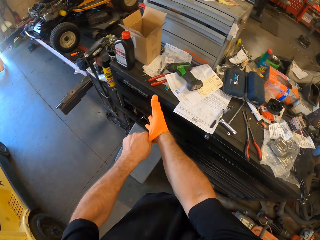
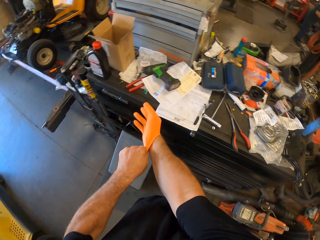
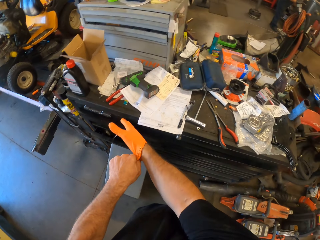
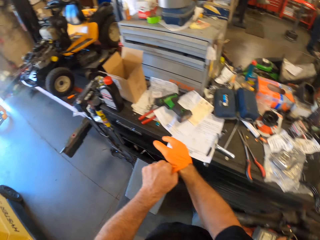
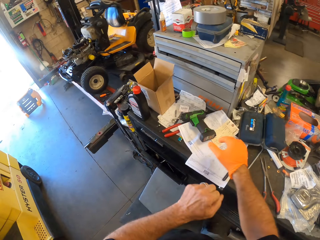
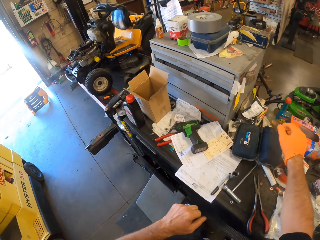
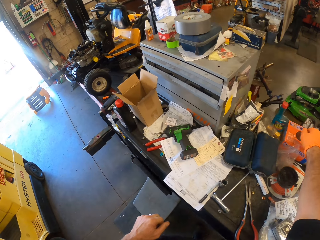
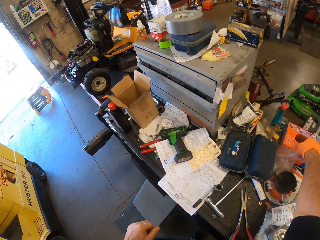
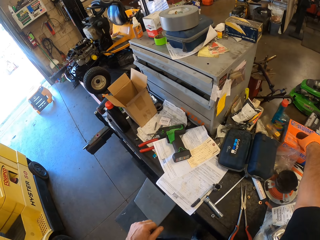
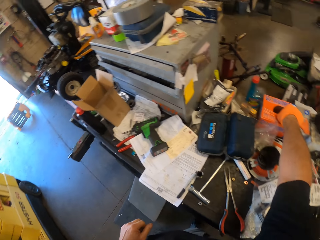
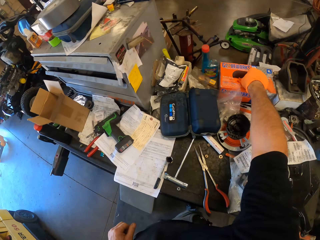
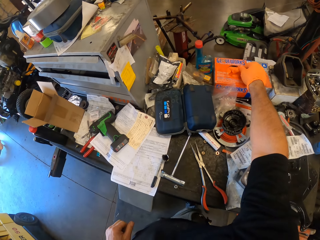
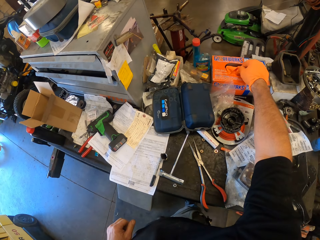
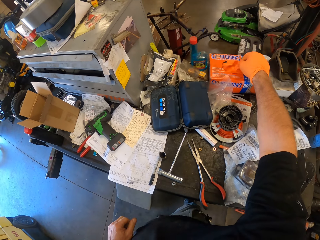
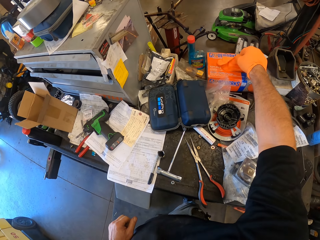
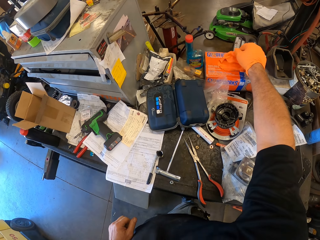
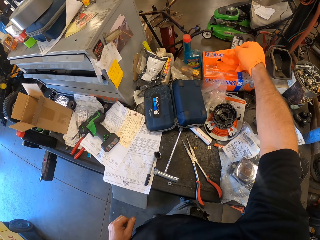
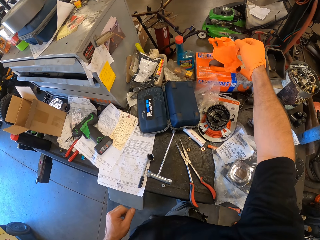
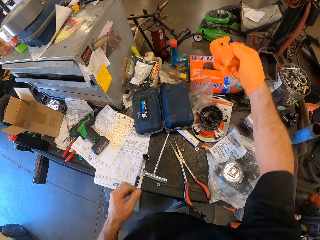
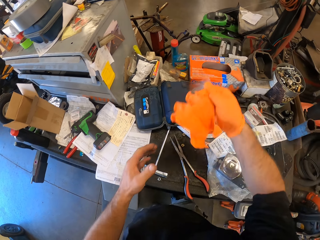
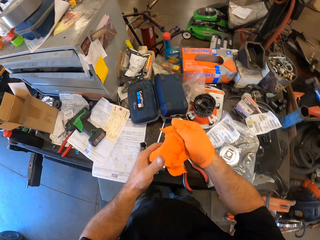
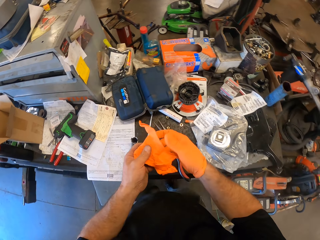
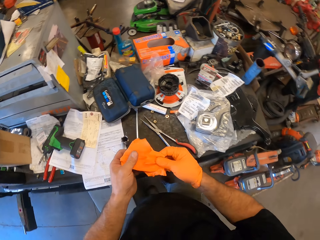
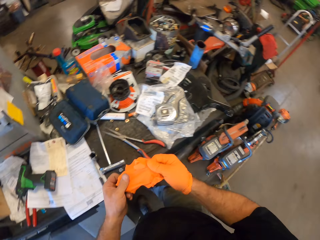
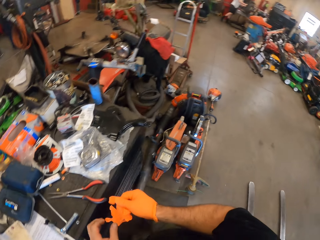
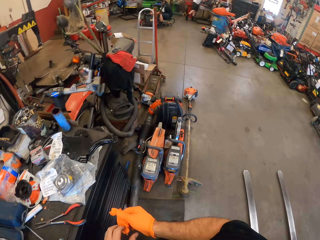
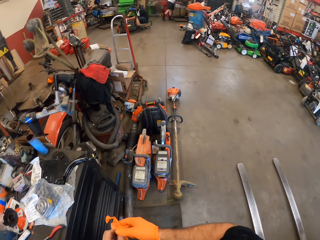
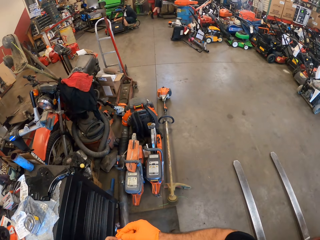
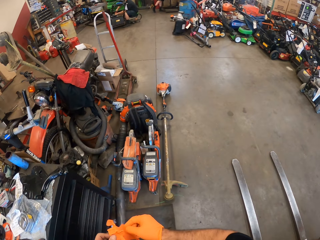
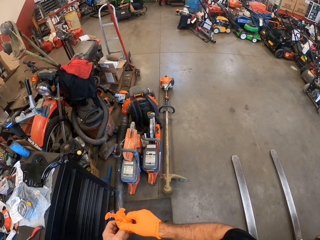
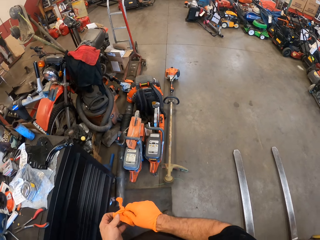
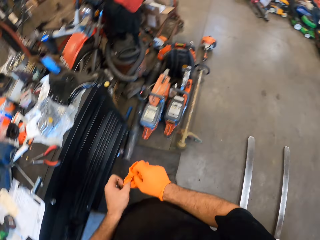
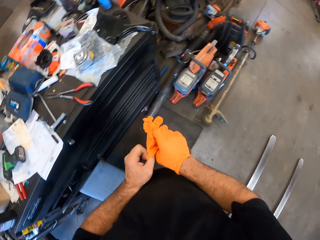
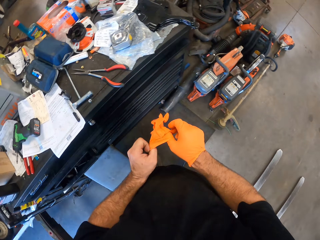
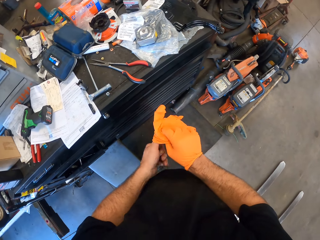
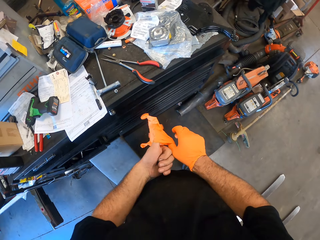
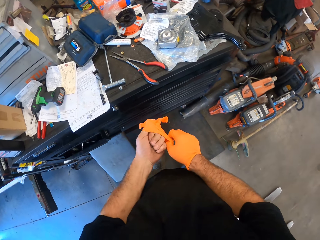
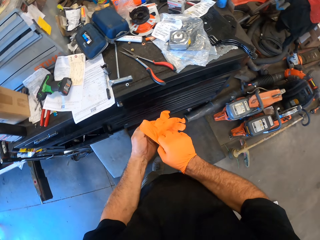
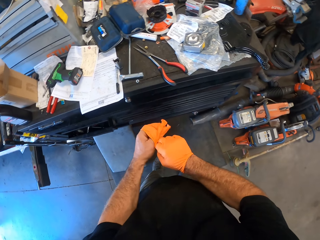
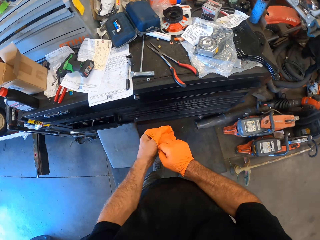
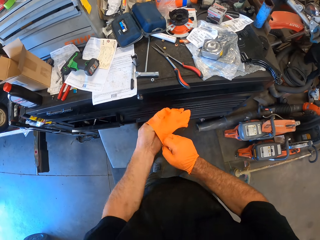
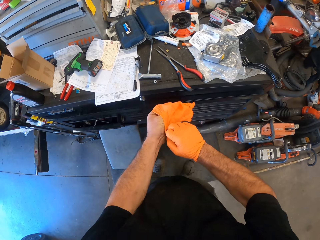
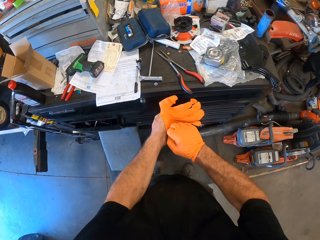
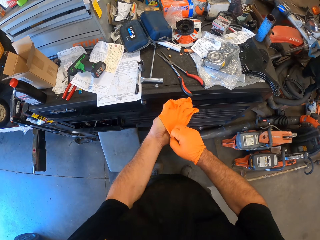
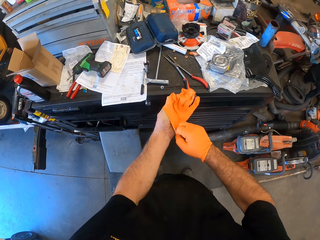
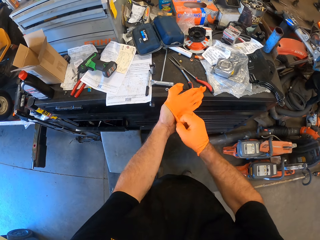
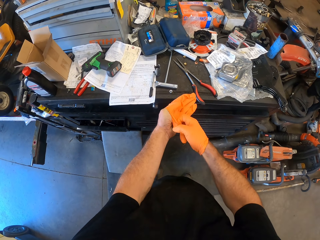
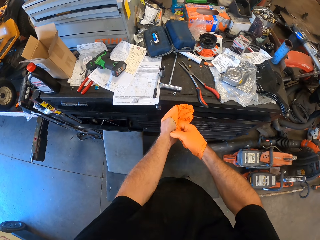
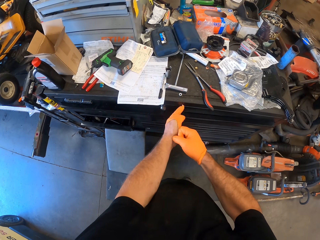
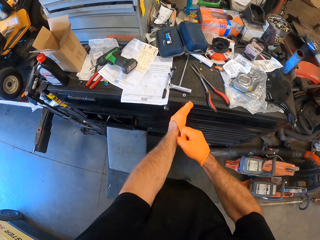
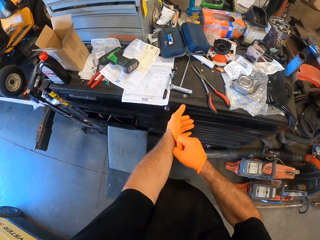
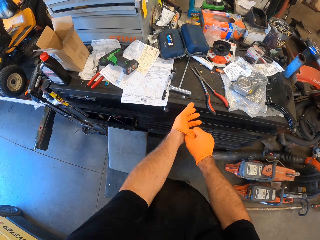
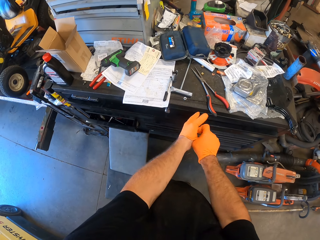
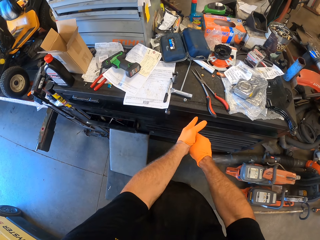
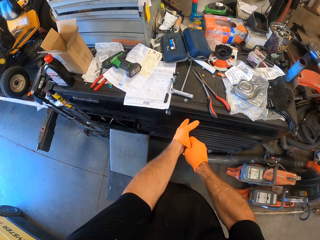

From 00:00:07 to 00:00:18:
The camera wearer picks up a second glove from the box with his right hand. He adjusts the second glove with his hands. He wears the second glove on his left hand with his right hand.

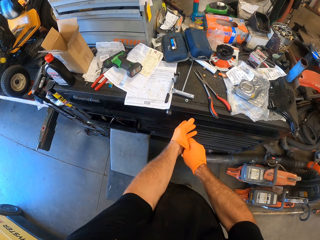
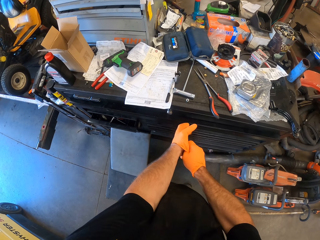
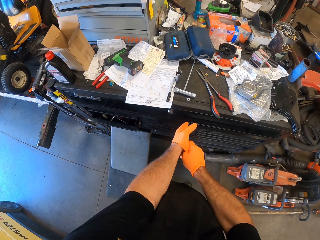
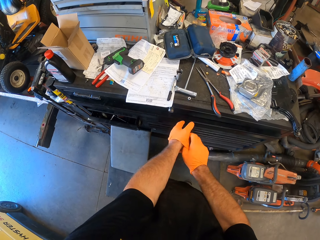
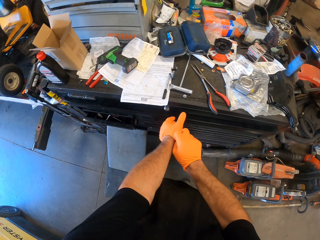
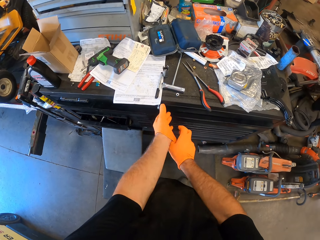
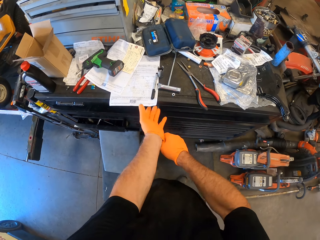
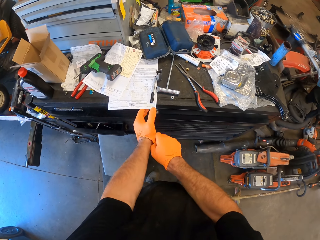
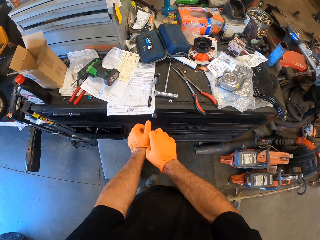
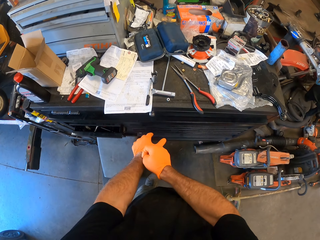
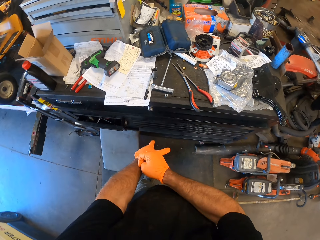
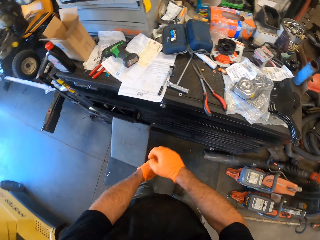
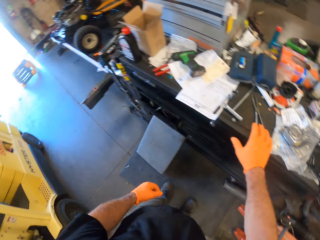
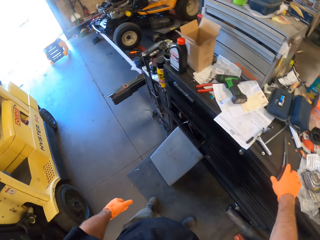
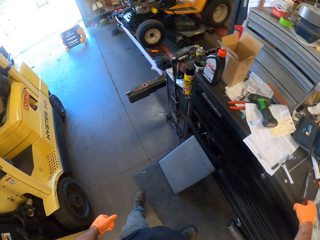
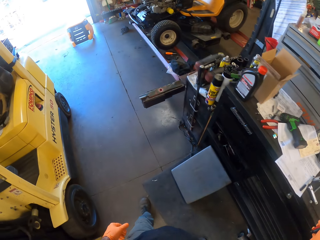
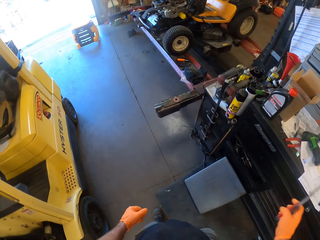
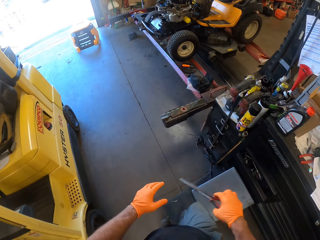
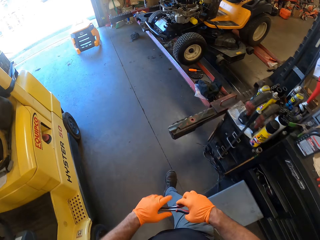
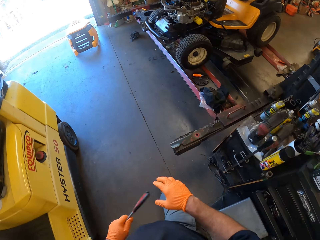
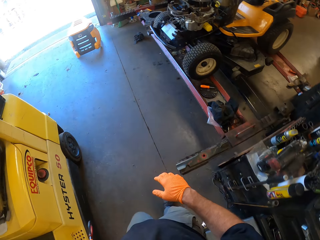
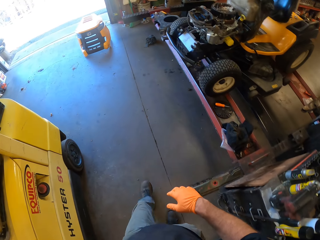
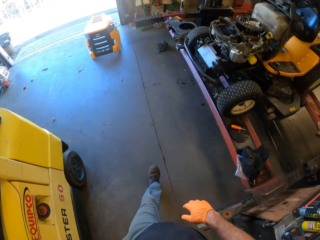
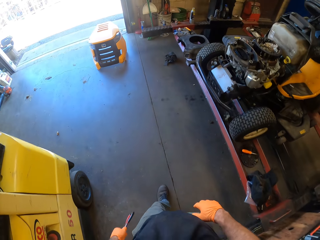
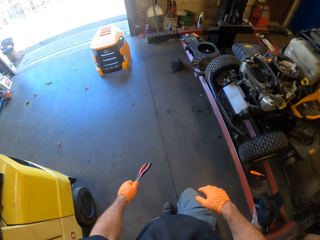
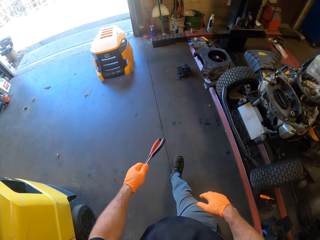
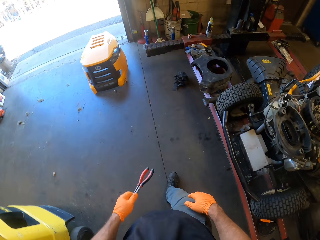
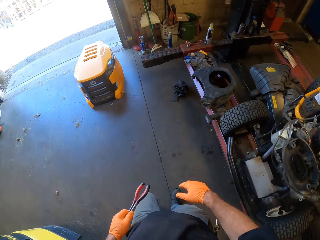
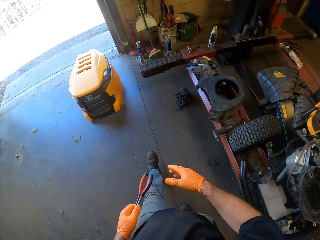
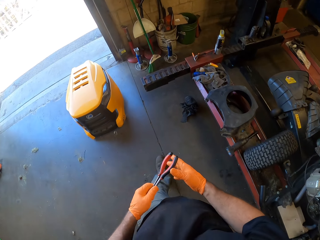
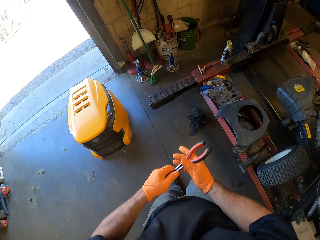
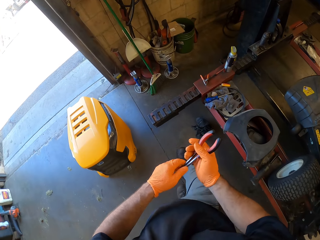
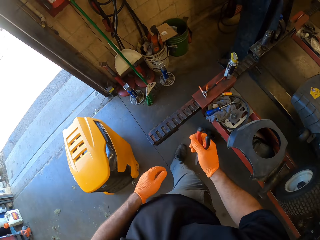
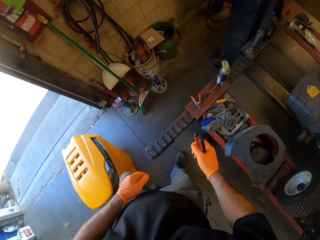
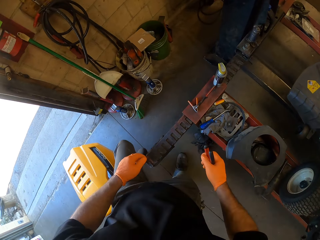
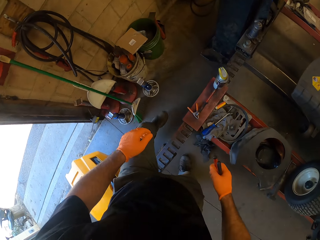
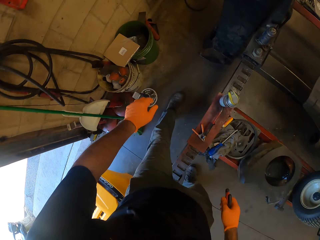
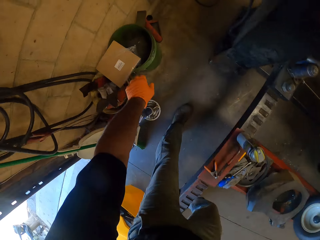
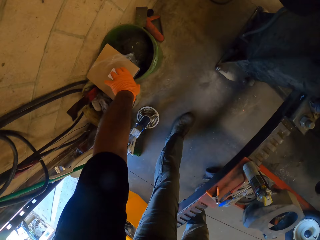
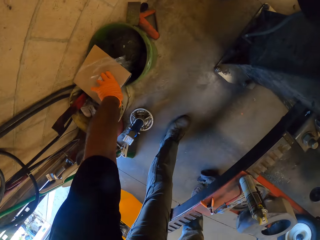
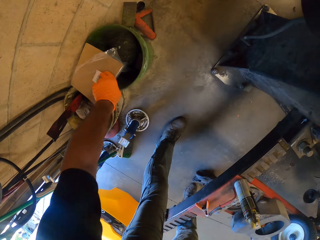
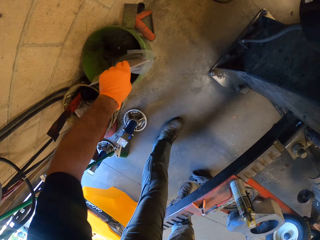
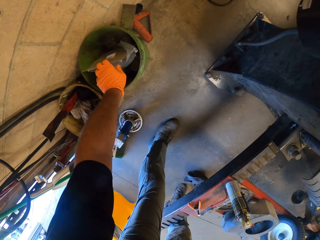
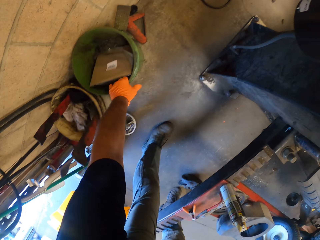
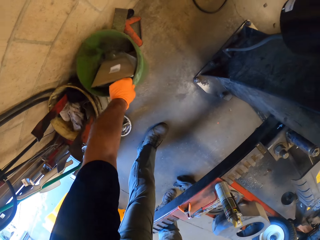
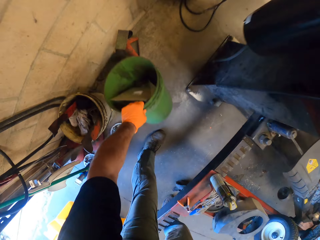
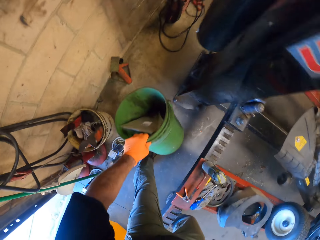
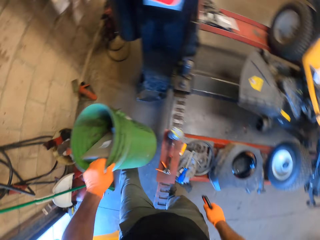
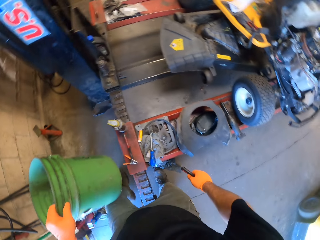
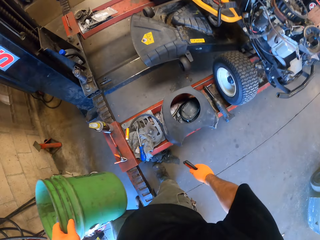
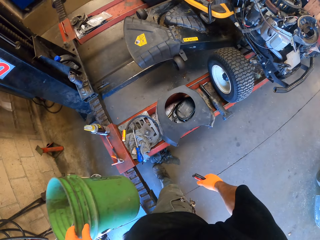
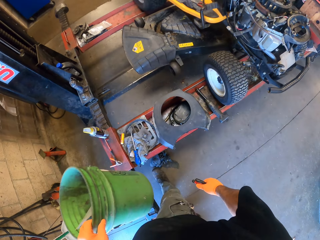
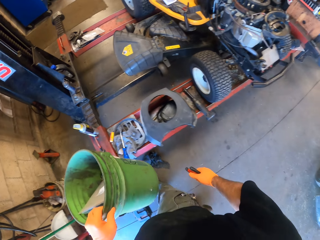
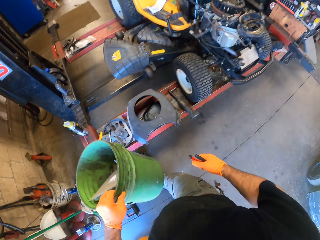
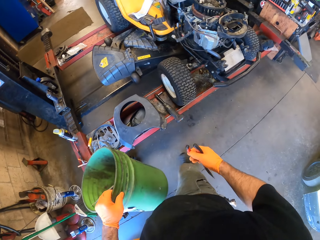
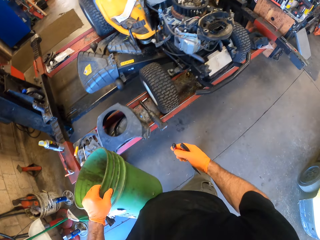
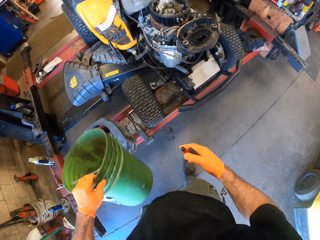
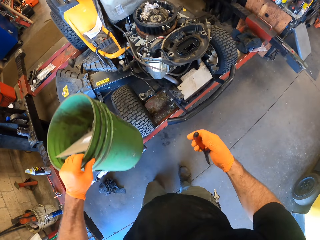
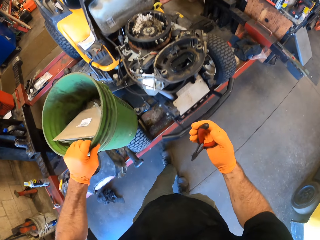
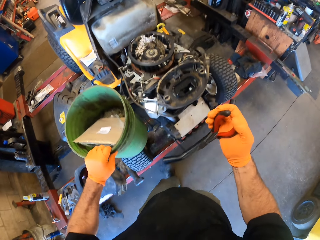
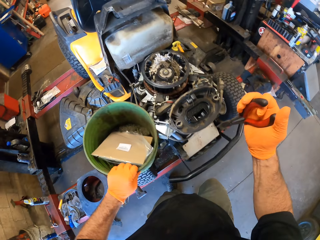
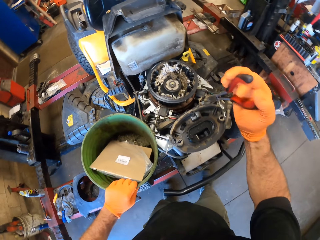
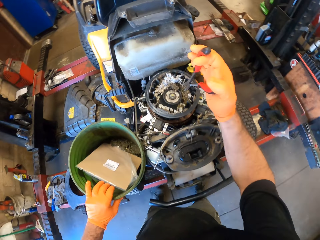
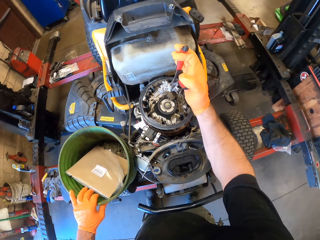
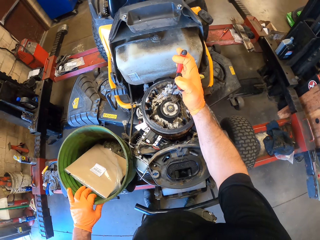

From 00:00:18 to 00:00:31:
The camera wearer picks up a plier on a table with his right hand. He passes the plier to his left hand, walks around the workshop, and passes the plier to his right hand. He moves a carton in a bucket with his left hand. He puts a paper in the bucket. He picks up the bucket with his right hand. He walks around the workshop. He puts the bucket on a mower with his left hand.
